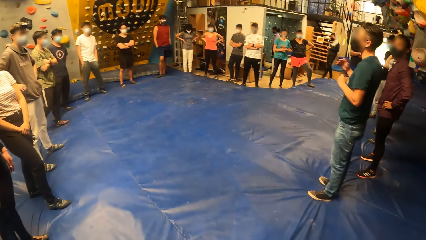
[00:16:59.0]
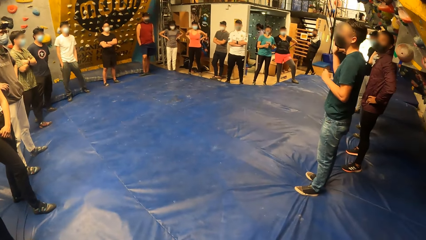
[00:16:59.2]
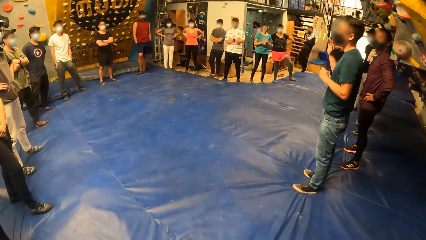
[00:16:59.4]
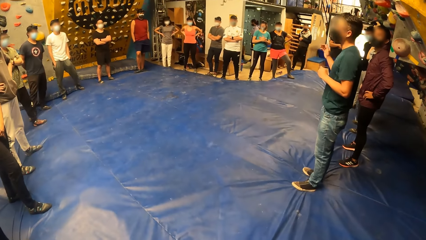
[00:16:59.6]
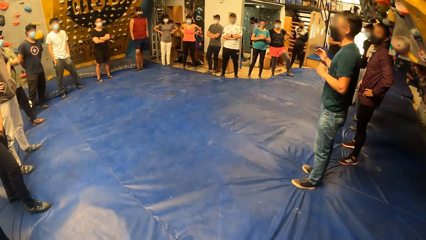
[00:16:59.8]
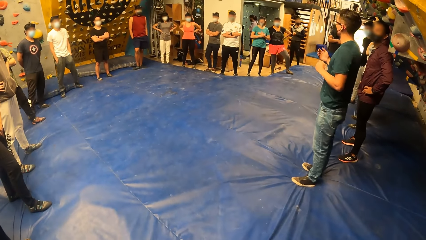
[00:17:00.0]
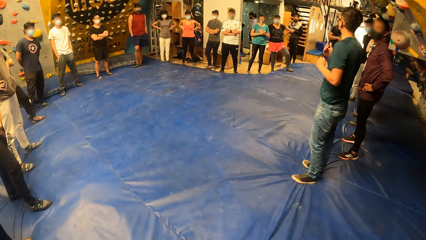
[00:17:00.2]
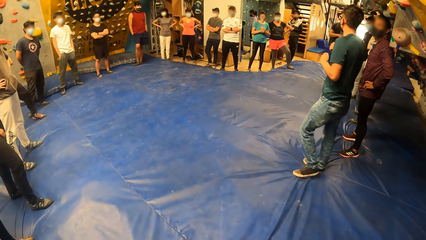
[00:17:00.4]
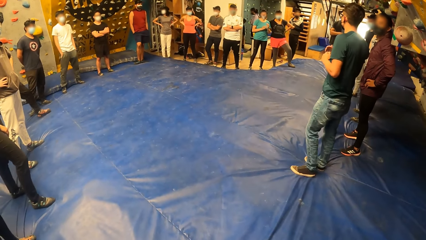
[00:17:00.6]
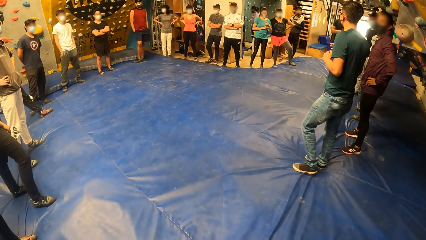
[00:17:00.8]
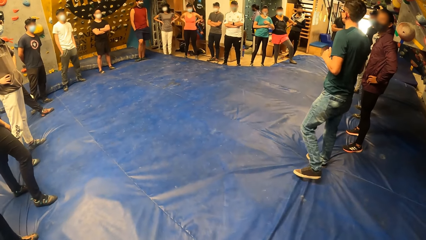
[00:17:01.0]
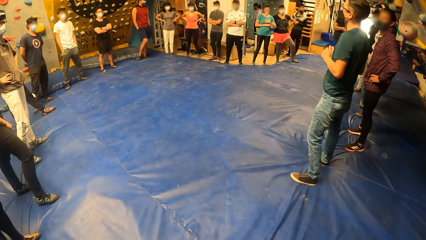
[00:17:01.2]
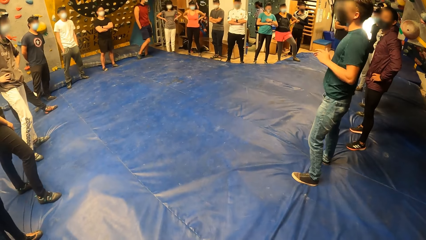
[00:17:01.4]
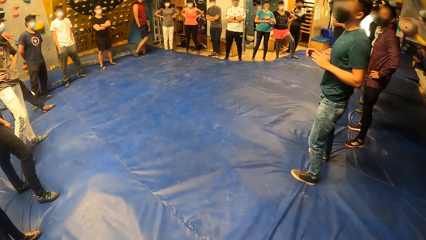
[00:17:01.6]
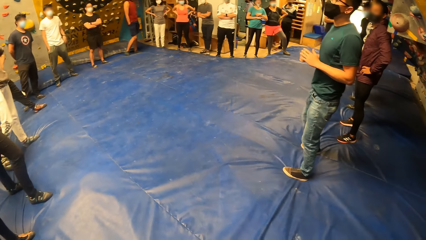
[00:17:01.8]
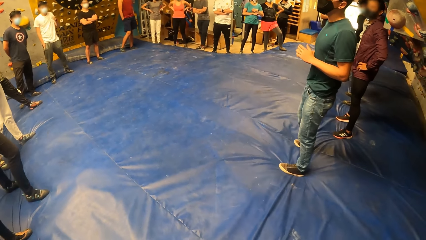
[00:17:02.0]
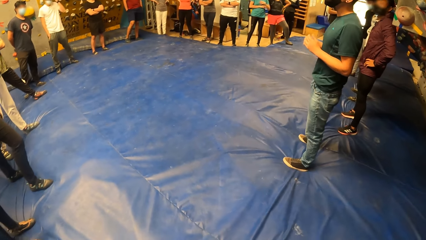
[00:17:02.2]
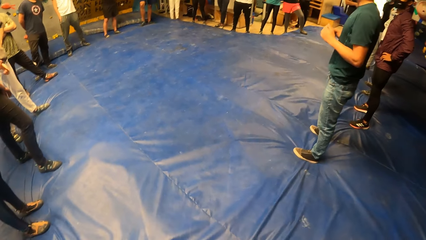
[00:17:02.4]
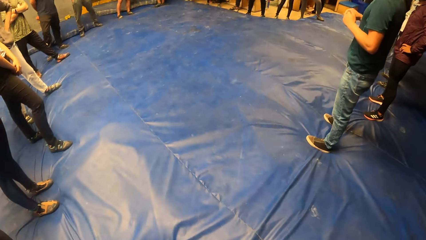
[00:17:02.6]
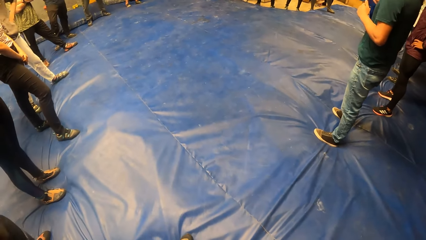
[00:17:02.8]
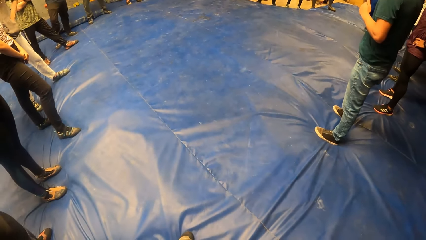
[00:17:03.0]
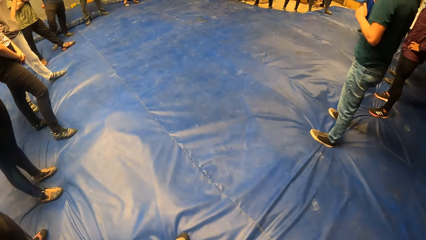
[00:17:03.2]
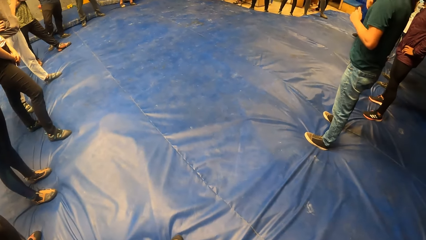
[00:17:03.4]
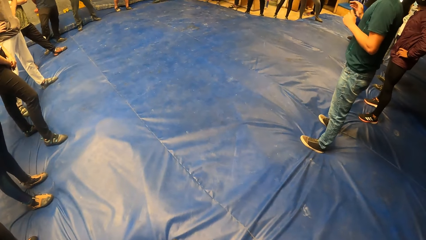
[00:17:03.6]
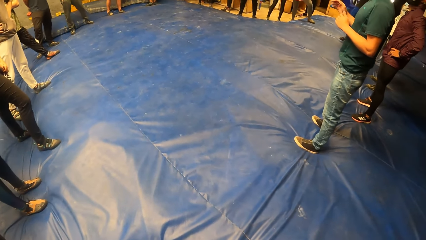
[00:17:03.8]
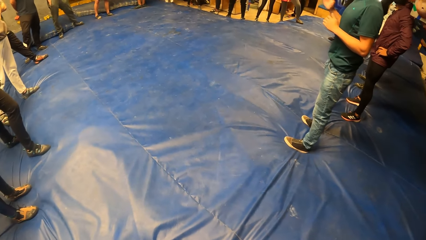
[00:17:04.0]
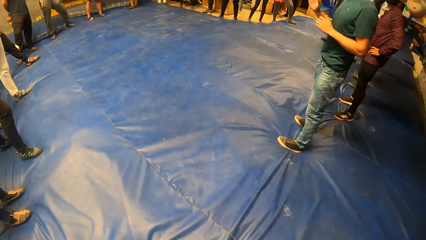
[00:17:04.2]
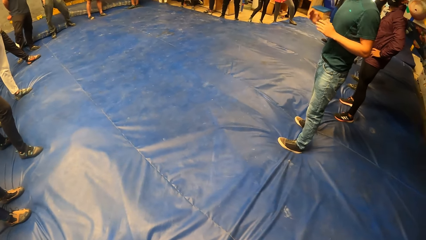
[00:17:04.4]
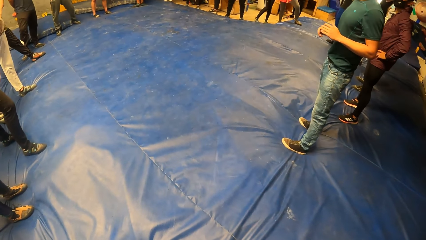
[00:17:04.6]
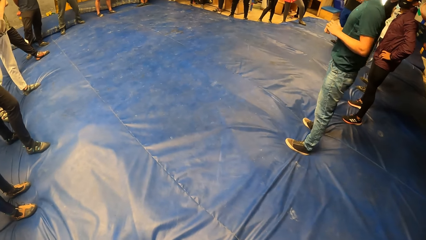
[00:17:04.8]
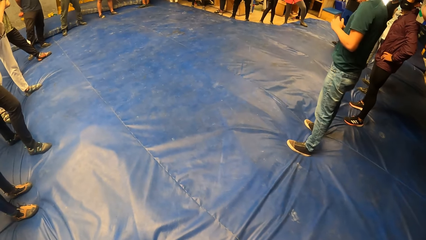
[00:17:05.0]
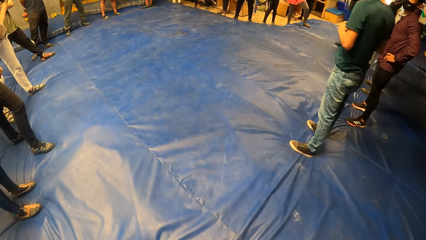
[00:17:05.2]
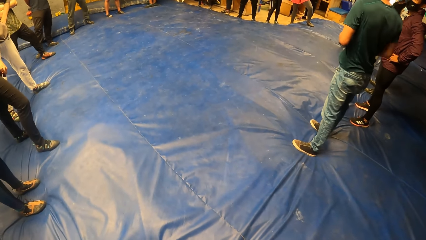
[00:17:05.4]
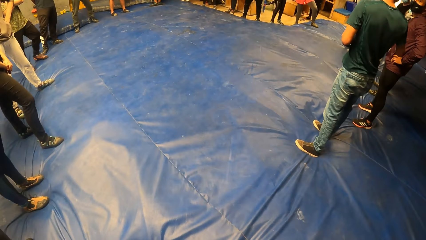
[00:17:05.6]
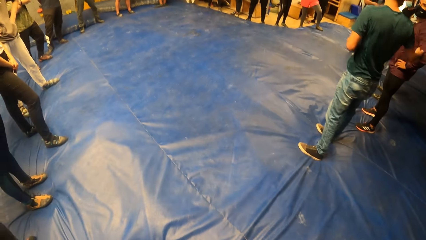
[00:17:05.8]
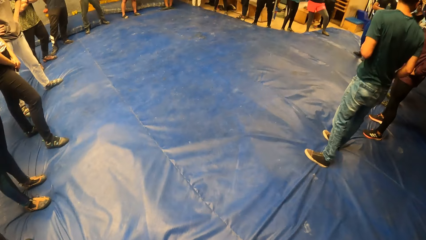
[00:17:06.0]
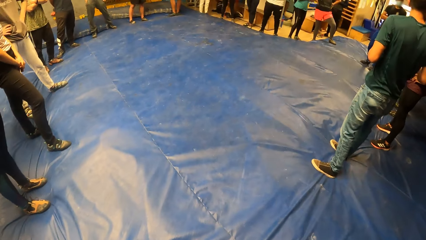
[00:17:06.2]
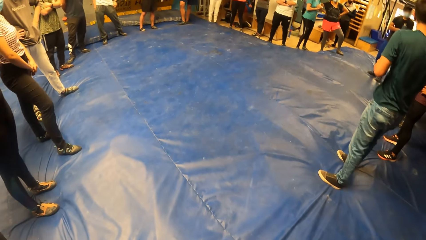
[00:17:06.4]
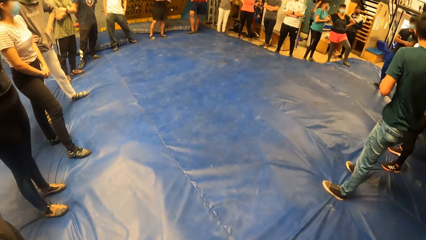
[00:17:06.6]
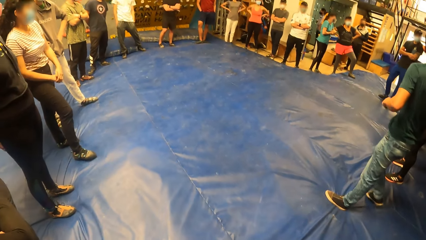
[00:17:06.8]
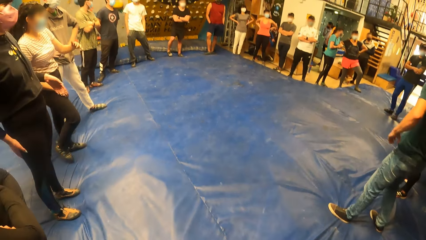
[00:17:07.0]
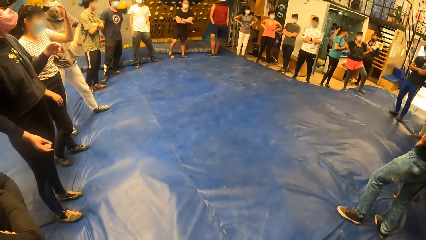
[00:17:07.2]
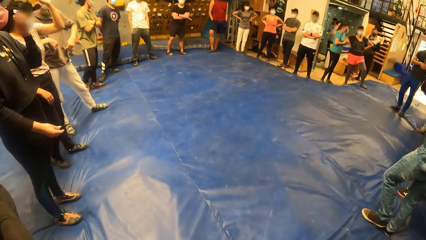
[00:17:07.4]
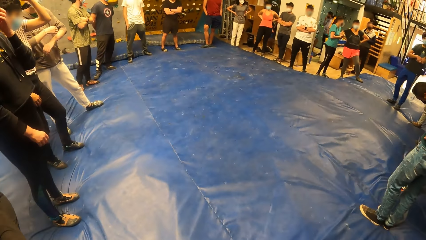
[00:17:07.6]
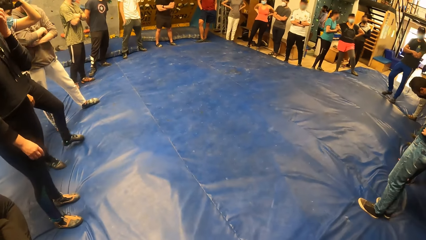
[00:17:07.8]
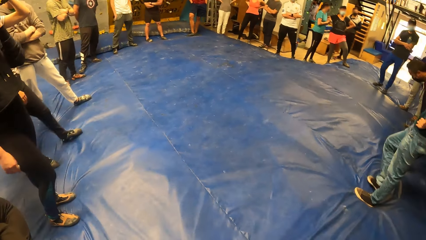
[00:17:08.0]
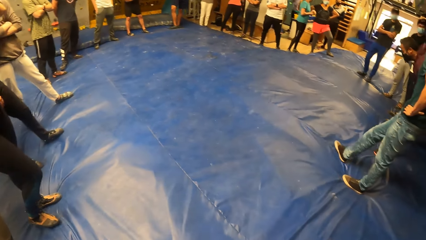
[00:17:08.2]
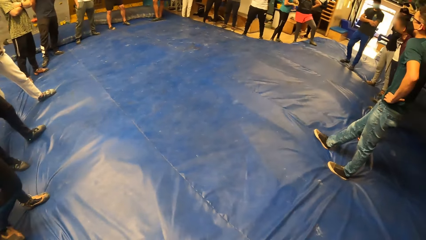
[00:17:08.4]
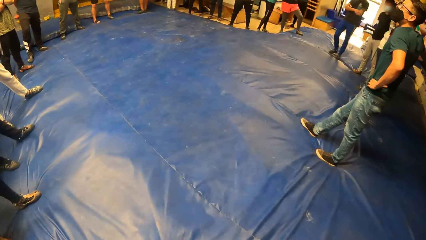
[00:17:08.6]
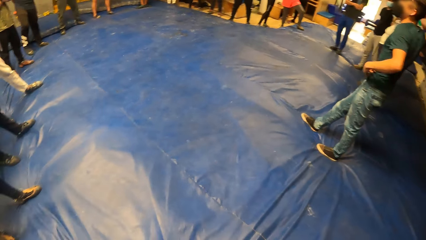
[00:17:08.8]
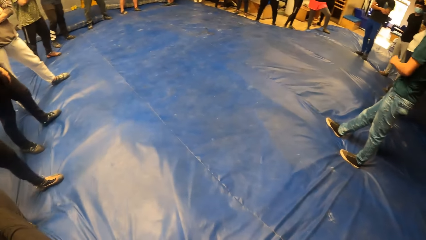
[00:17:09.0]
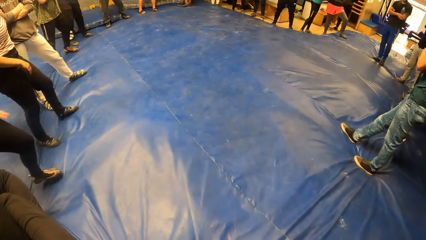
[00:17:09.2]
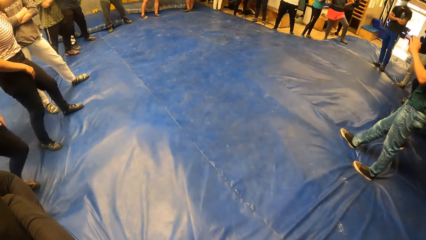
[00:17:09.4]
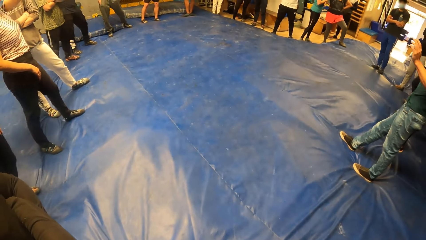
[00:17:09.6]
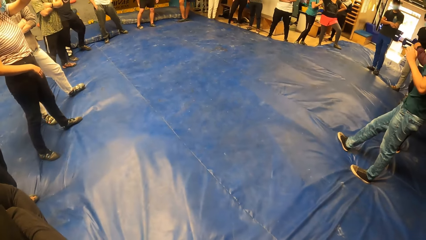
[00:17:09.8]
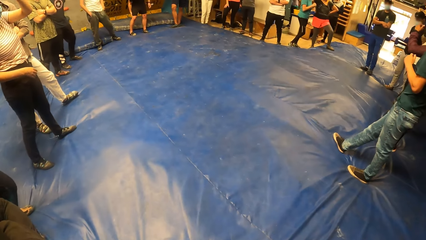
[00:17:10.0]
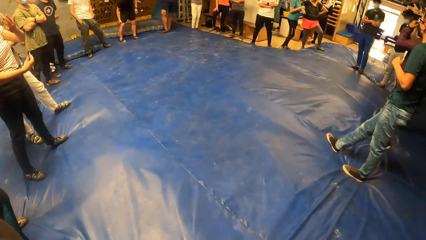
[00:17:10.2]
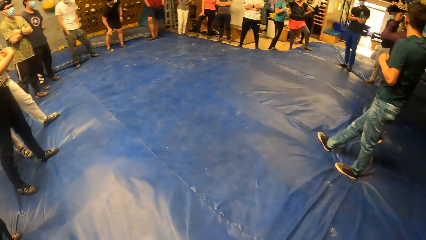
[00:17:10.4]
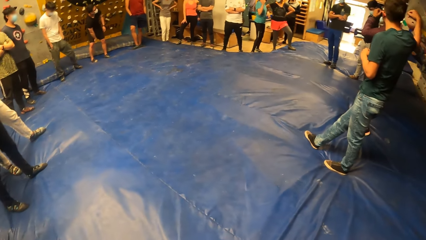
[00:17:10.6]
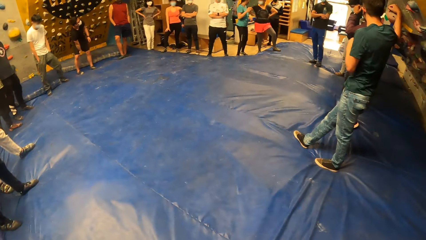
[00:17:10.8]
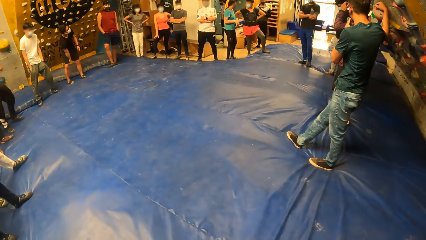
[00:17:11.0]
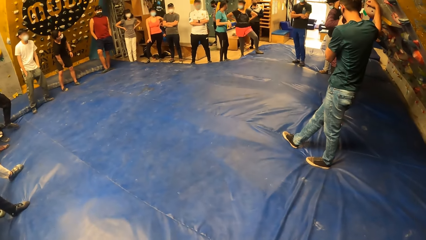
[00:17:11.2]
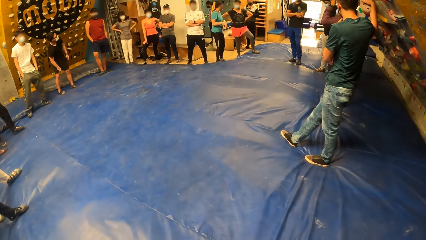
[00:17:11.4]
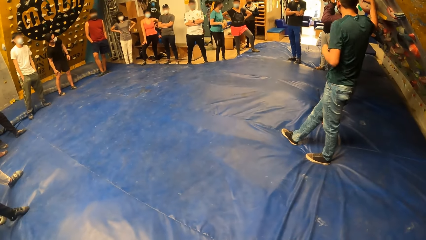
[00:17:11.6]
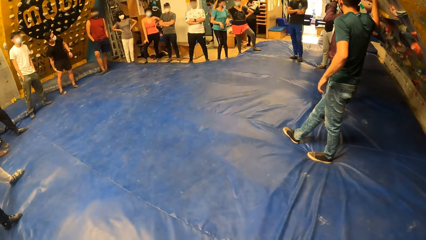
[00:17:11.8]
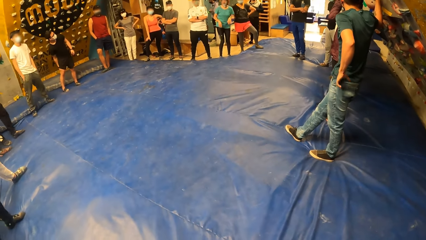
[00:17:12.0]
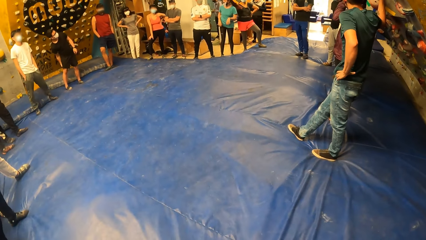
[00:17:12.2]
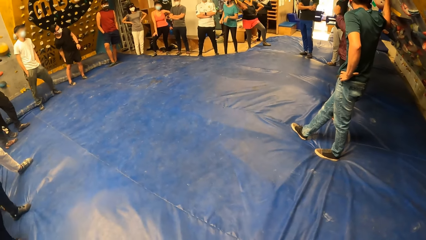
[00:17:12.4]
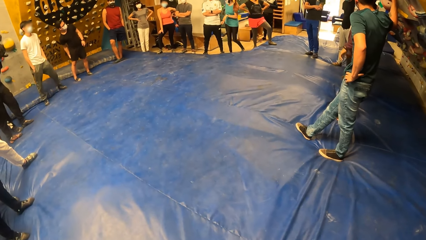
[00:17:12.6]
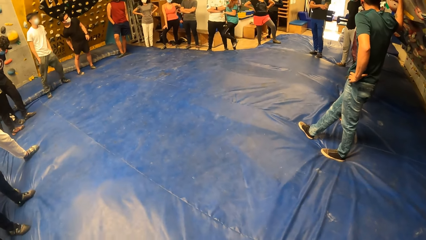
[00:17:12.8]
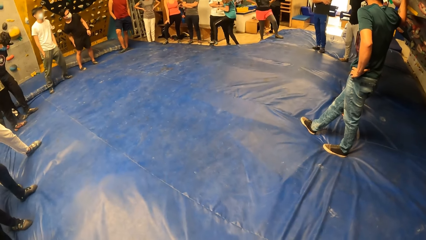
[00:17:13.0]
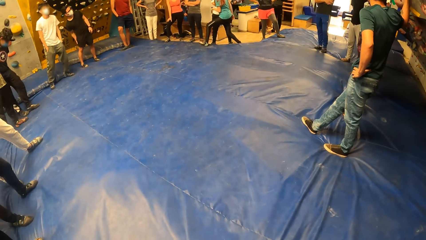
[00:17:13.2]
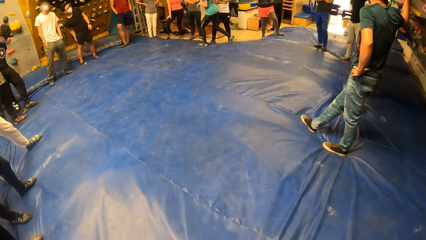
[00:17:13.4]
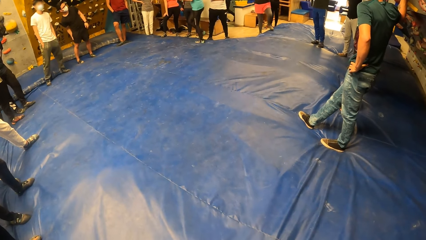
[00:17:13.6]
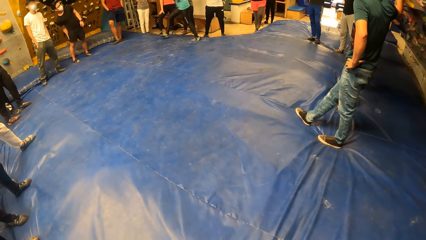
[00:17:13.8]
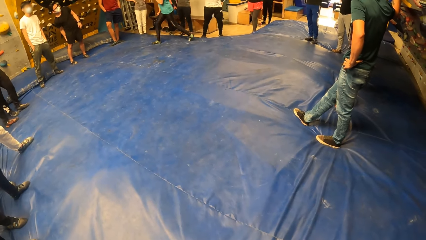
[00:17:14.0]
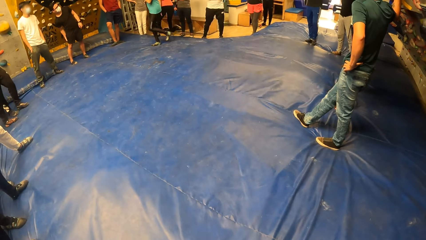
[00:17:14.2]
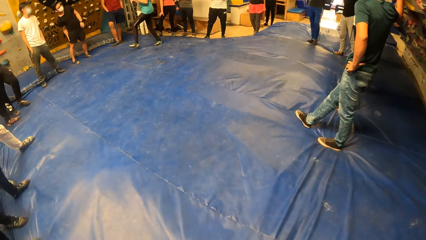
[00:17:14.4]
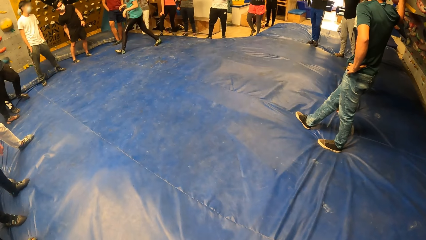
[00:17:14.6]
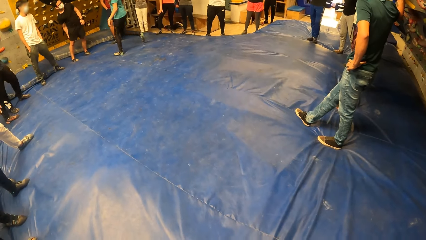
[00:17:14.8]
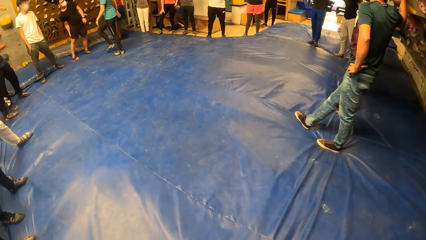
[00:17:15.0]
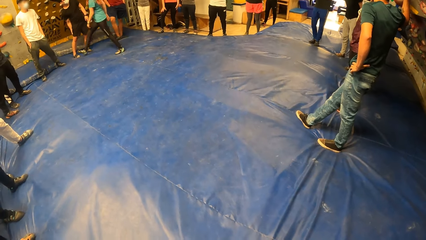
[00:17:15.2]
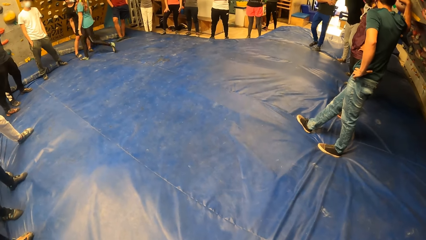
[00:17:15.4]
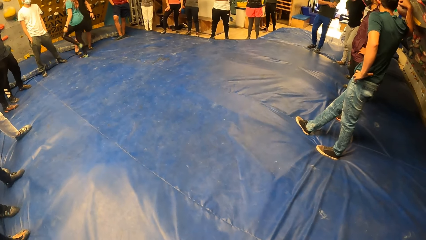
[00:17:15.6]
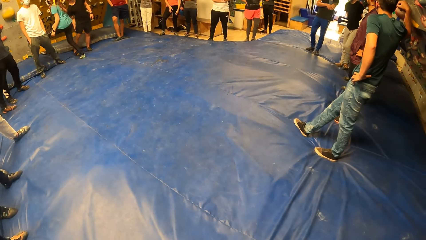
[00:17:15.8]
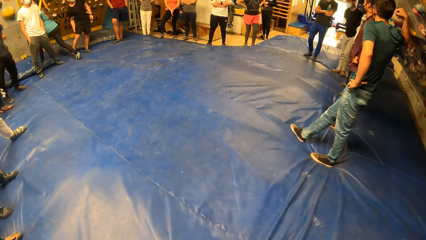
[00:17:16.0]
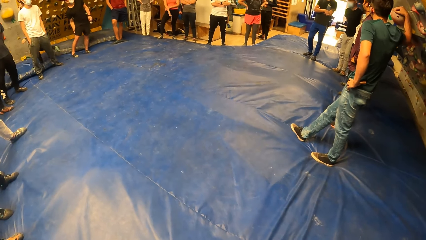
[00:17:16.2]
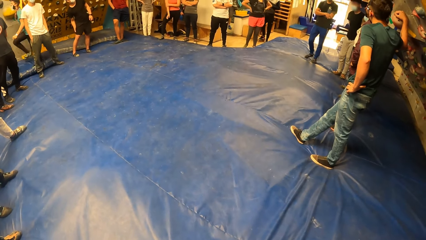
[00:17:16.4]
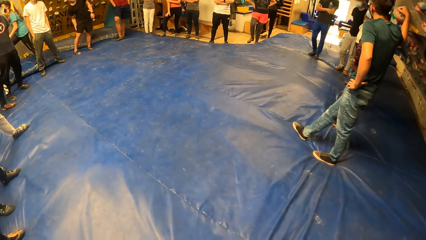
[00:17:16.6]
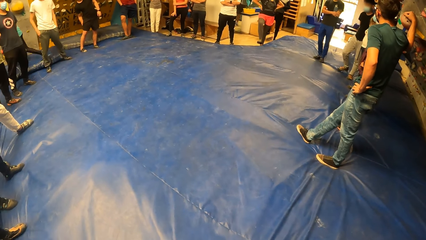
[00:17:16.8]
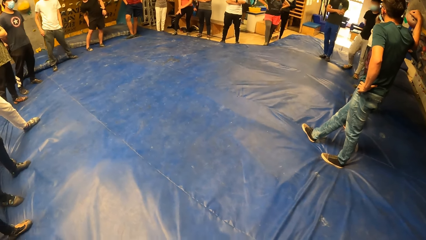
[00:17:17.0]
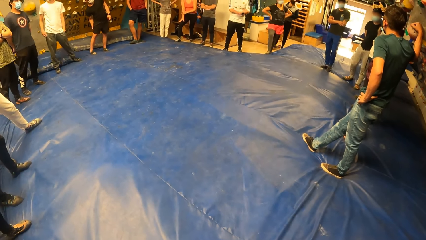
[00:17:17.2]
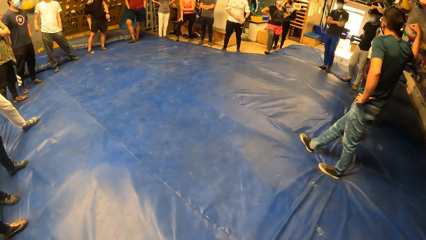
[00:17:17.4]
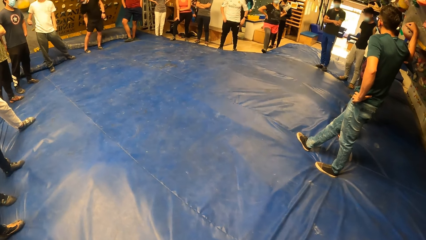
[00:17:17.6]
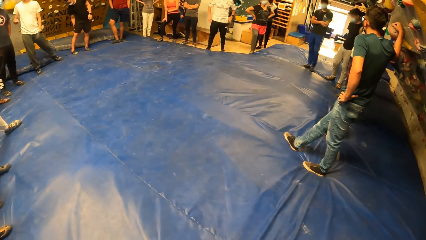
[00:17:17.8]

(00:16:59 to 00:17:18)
The man adjusts both his legs. The man interacts with another man. The first man puts his right leg forward and puts his left hand on his waist.
